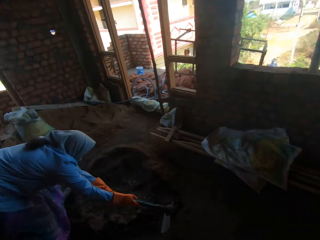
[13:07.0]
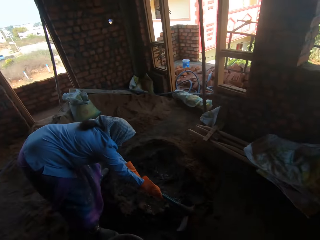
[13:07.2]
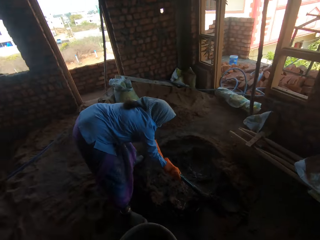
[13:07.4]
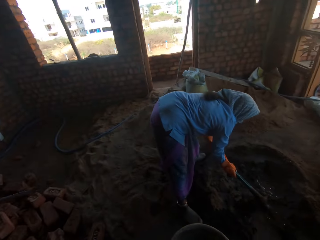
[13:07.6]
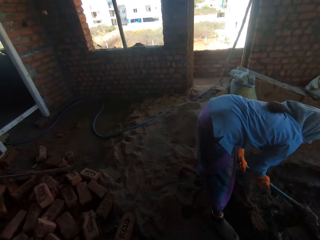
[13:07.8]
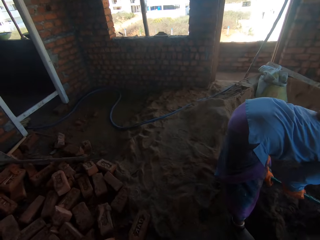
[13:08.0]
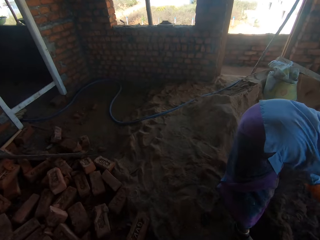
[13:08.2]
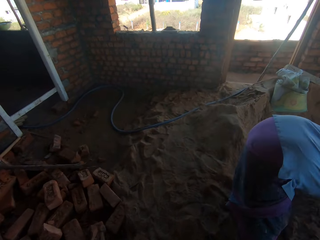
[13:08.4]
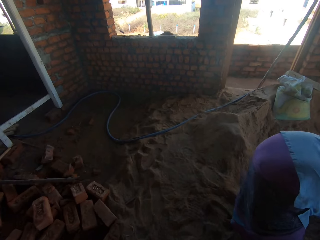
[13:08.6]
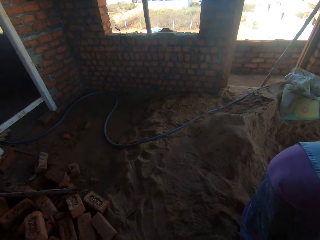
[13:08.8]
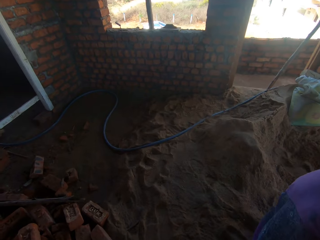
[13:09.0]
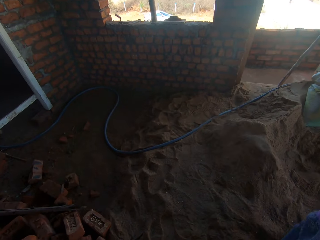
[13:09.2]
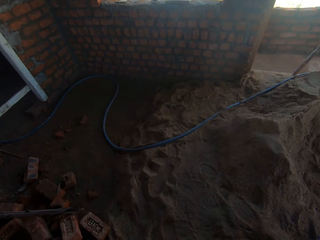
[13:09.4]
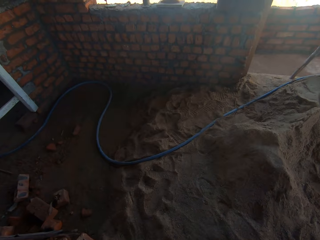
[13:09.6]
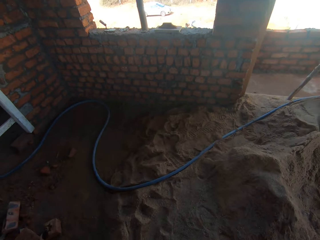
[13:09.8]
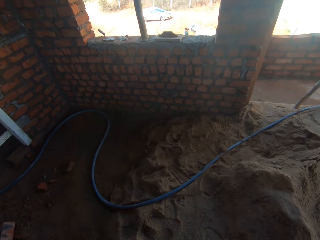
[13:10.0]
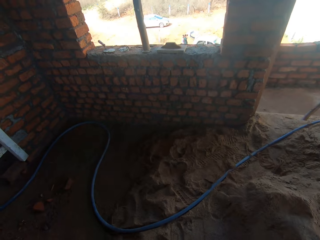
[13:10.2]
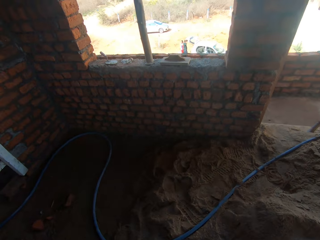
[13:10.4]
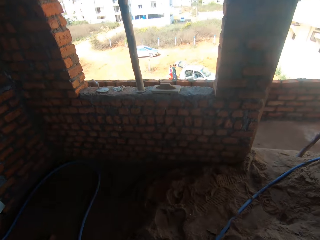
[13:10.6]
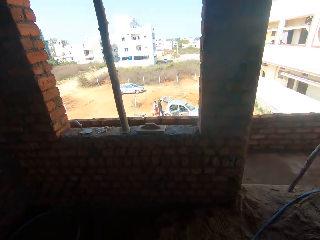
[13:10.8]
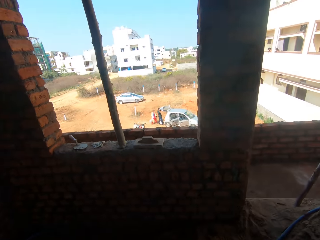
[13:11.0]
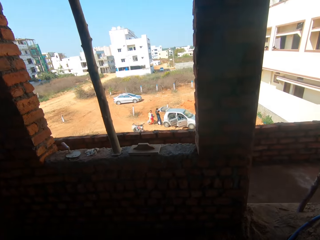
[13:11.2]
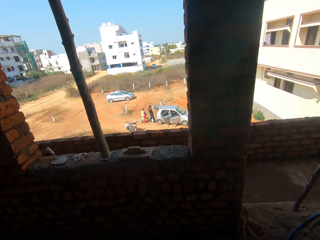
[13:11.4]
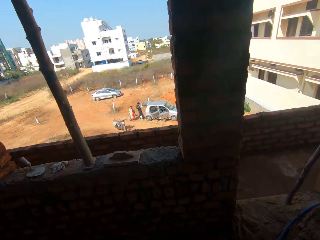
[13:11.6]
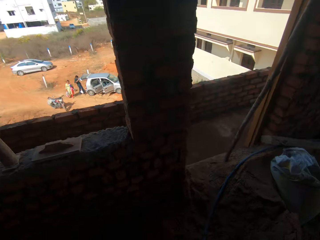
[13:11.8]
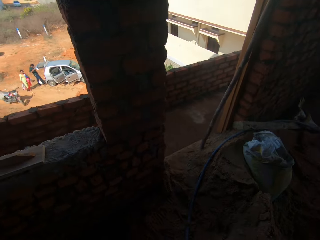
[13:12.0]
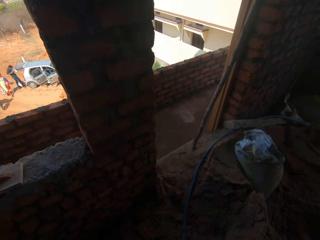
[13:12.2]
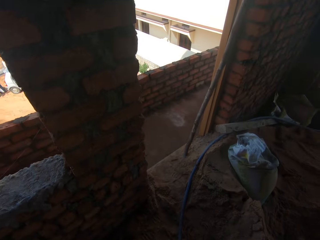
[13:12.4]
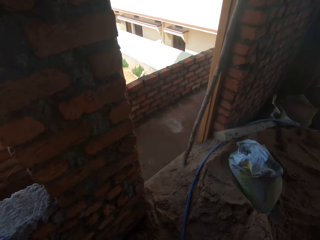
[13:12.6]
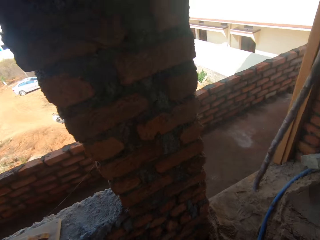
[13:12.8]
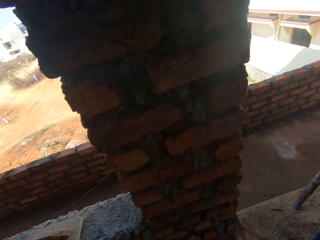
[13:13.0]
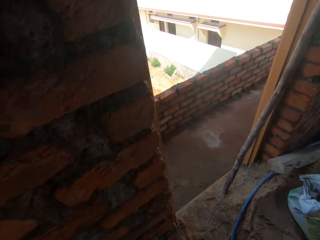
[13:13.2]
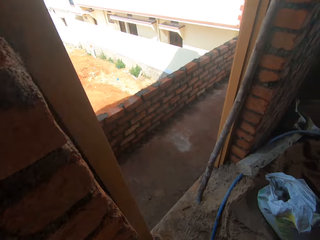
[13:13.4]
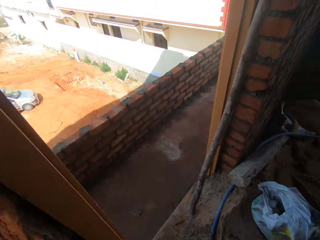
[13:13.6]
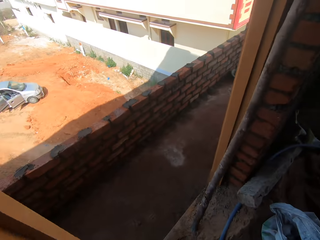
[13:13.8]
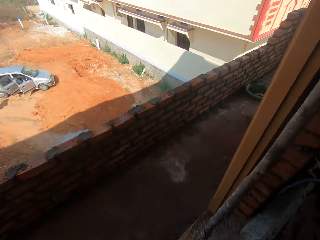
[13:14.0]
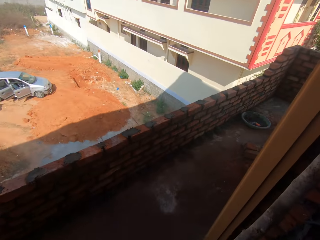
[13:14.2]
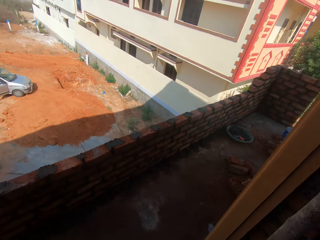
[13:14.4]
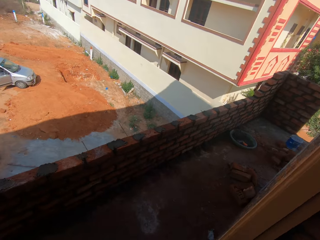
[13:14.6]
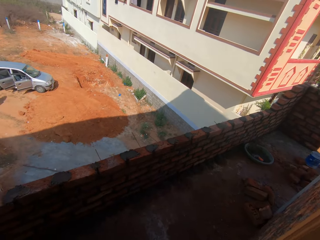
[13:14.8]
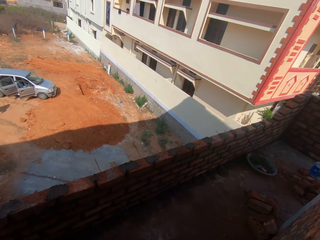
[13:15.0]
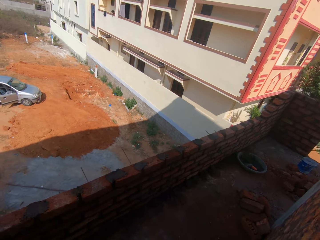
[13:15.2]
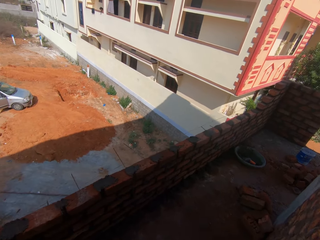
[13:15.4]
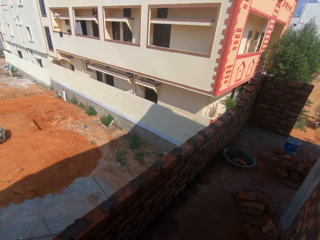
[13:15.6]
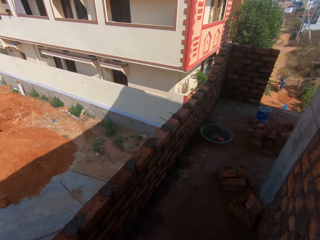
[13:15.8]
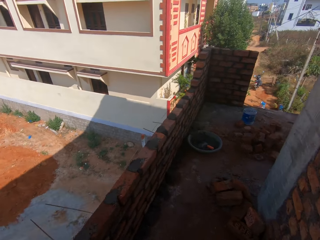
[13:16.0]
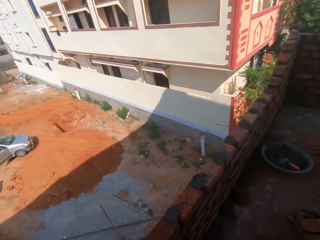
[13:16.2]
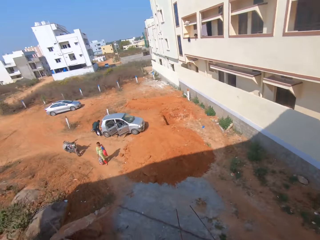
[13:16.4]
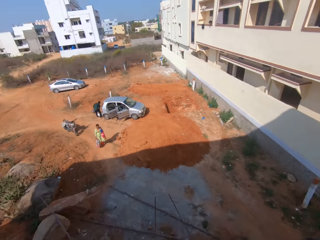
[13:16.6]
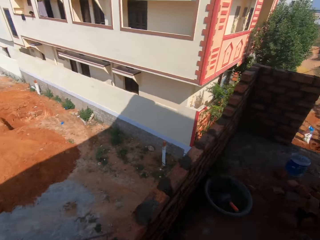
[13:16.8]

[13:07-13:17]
A woman prepares the cement mortar. The camera wearer walks.

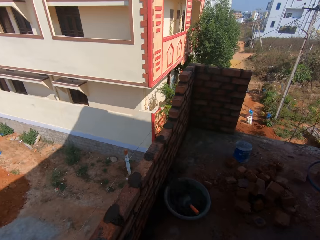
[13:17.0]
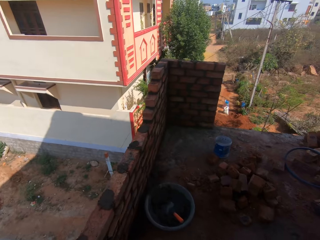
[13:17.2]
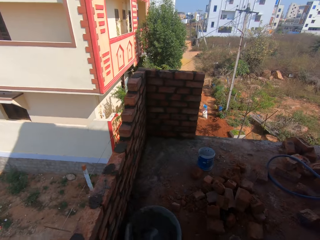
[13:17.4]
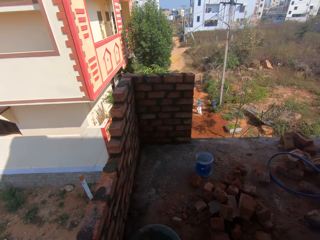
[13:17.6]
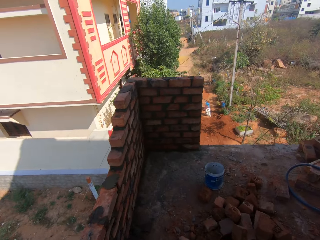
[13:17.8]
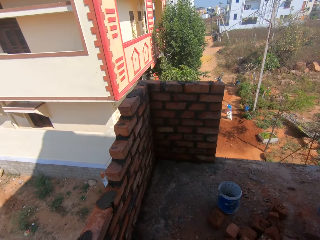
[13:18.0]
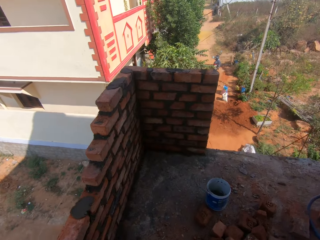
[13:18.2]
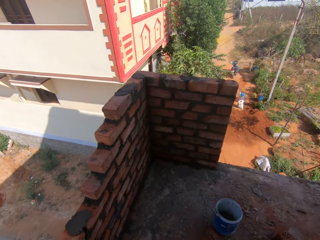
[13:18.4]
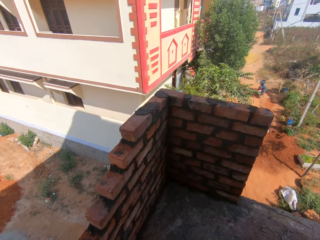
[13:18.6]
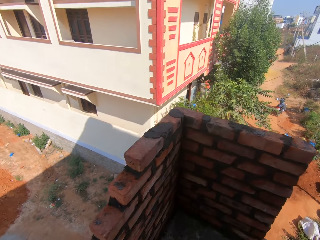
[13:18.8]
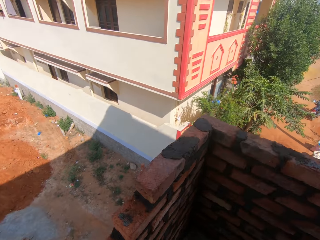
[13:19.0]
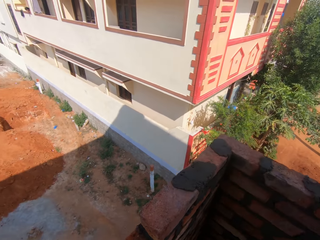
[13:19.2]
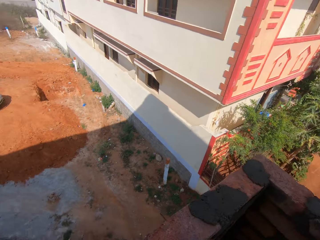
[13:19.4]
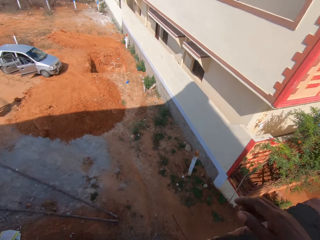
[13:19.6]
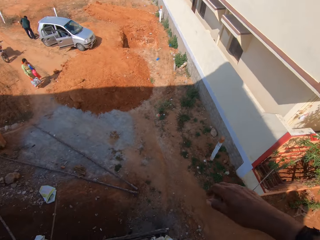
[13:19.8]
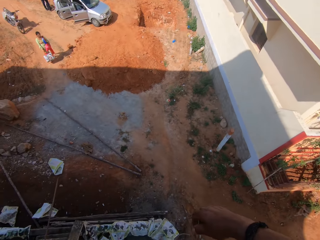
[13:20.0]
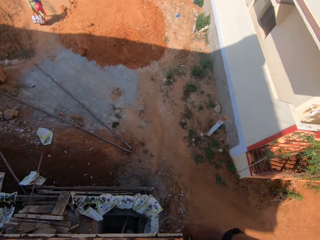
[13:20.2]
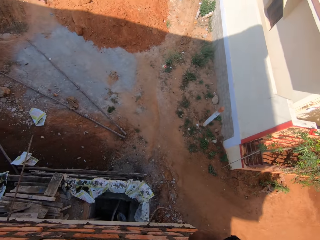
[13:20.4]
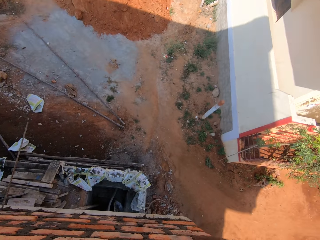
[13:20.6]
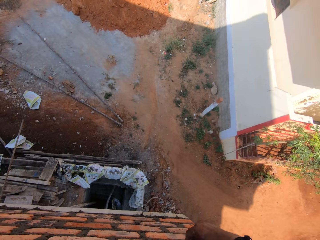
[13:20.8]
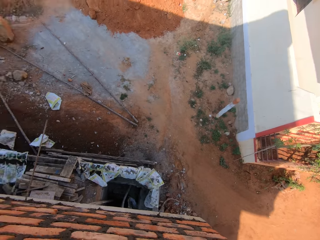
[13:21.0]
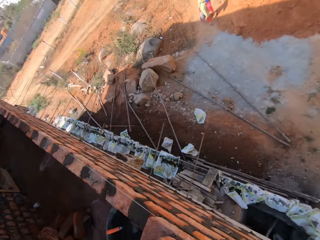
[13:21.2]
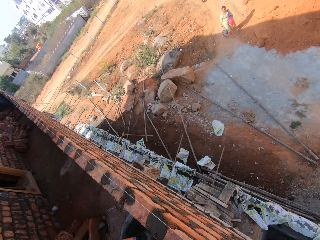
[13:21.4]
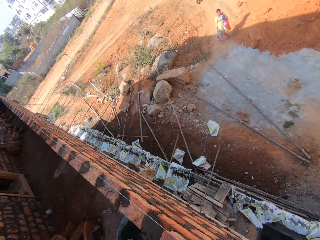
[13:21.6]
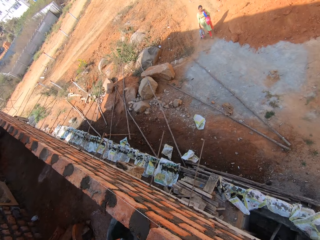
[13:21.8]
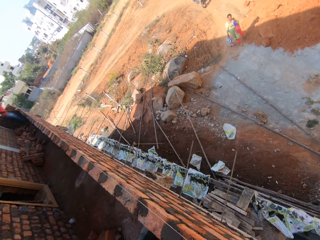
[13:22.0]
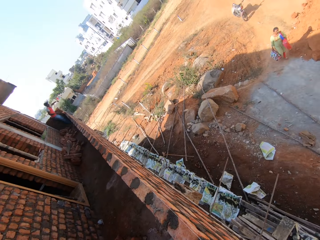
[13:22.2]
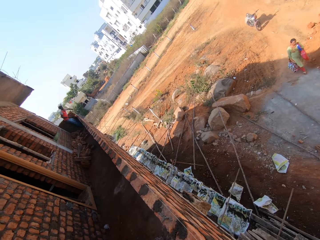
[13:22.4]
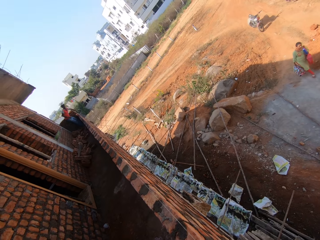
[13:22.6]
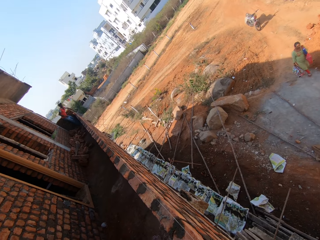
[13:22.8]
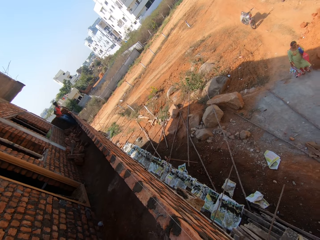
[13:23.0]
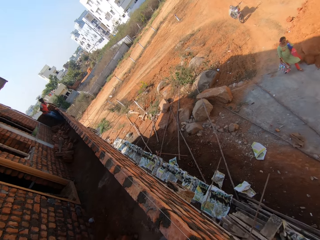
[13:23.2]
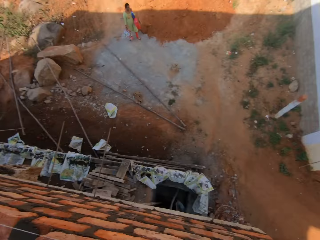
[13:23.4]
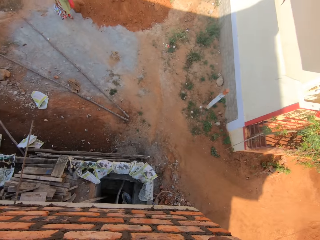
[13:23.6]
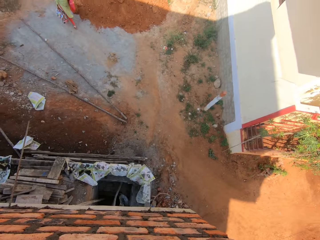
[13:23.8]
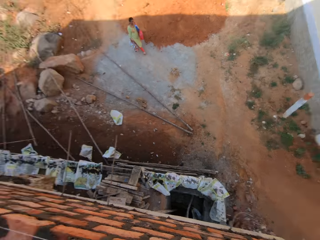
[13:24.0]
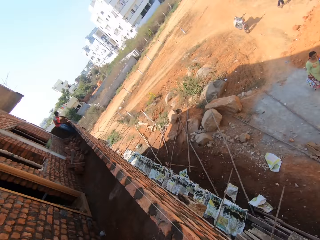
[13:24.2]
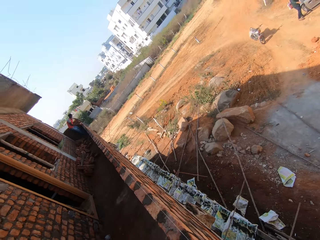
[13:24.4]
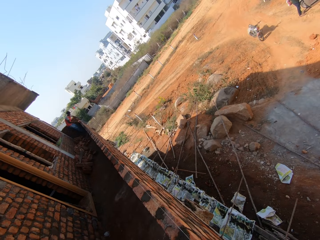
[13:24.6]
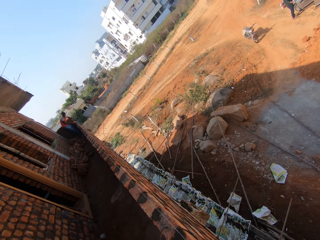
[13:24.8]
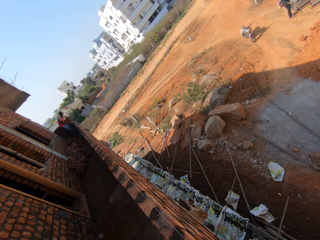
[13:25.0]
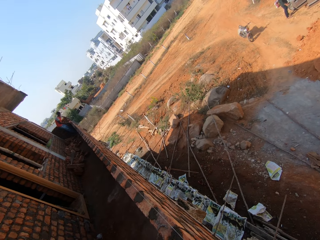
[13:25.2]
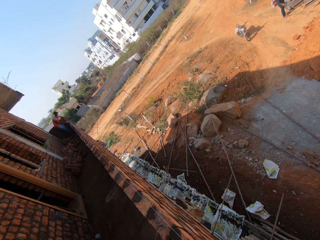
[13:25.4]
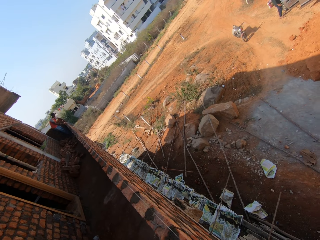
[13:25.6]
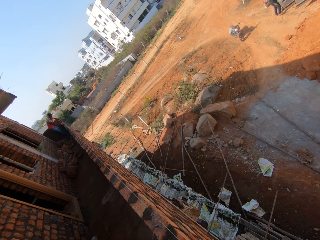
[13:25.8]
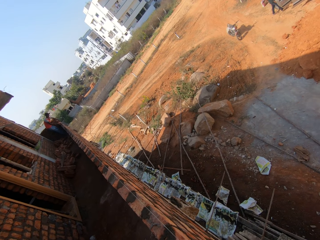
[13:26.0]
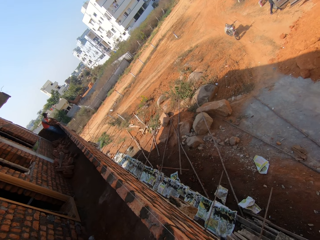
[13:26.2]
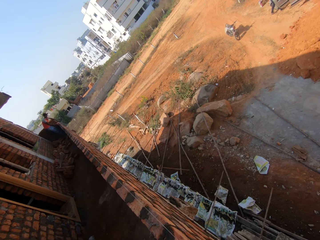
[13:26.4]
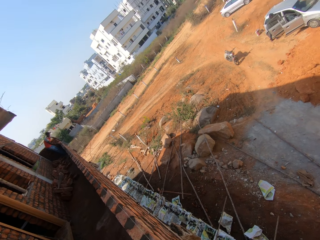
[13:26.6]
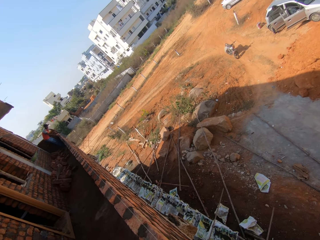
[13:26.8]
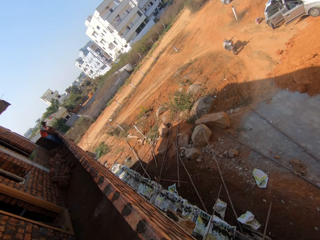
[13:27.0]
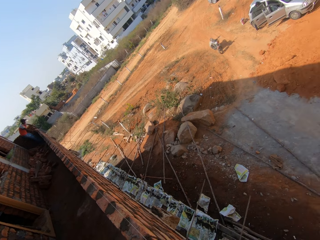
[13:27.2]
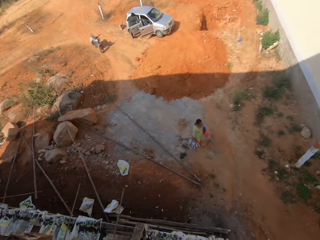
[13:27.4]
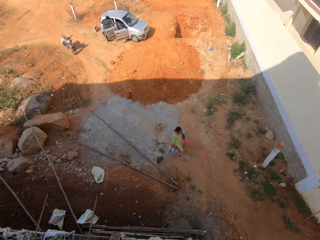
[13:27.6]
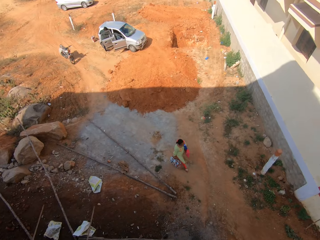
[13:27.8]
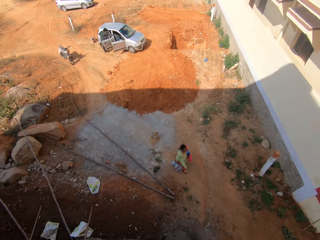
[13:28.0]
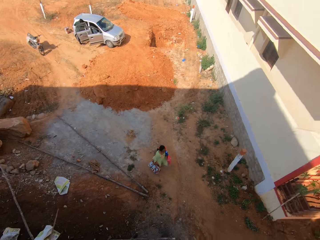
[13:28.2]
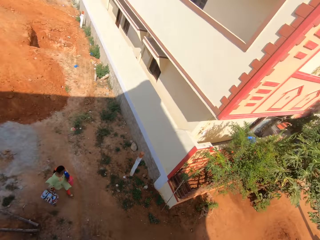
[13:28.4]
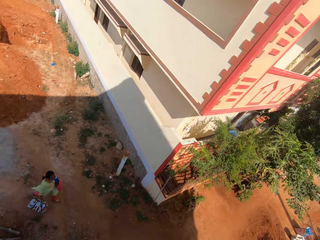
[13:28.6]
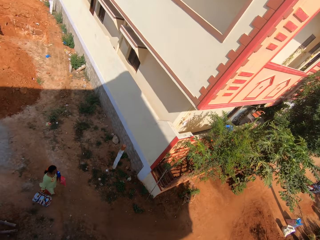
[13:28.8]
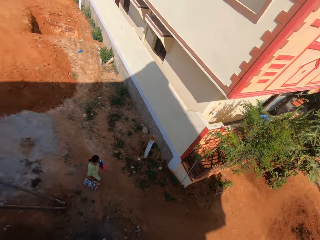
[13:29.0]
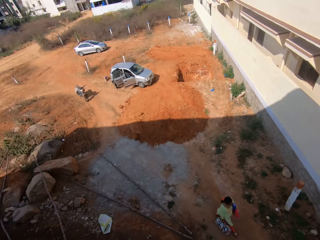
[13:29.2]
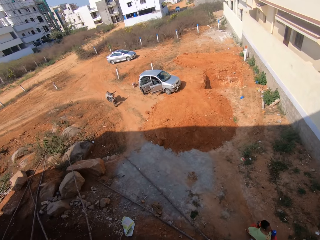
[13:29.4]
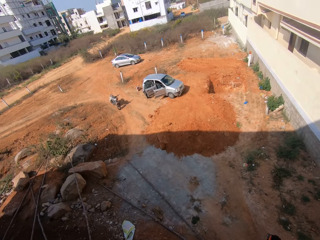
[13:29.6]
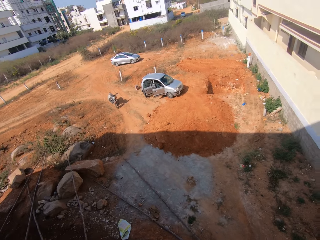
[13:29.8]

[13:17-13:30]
The camera wearer looks down the building. They look around.
